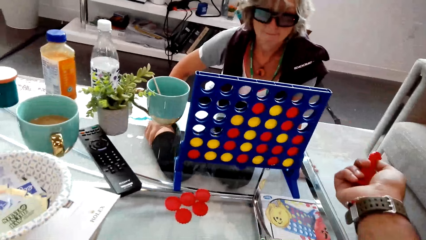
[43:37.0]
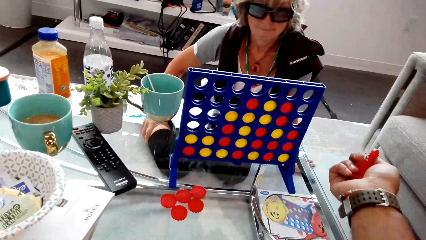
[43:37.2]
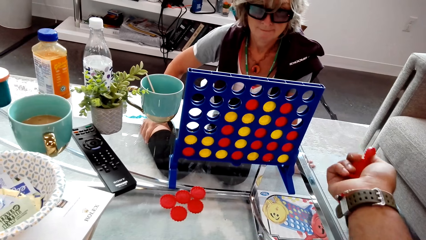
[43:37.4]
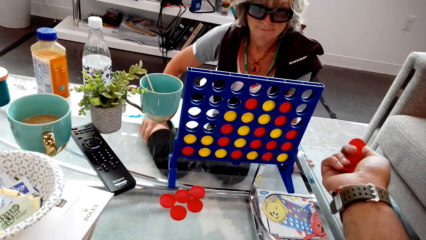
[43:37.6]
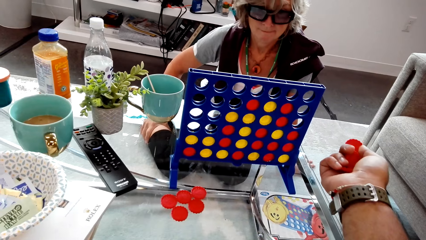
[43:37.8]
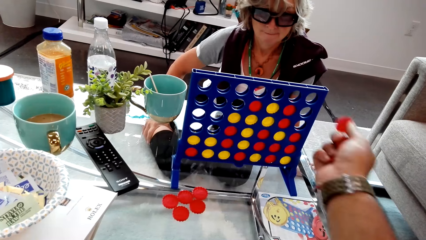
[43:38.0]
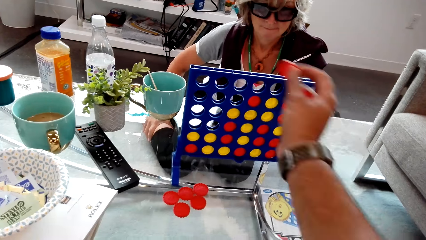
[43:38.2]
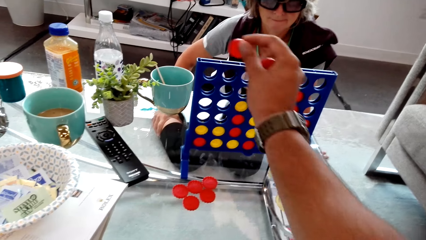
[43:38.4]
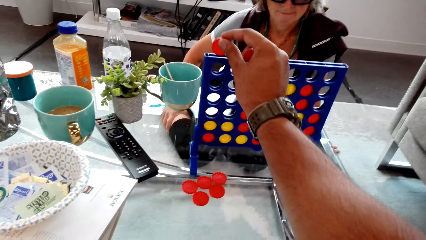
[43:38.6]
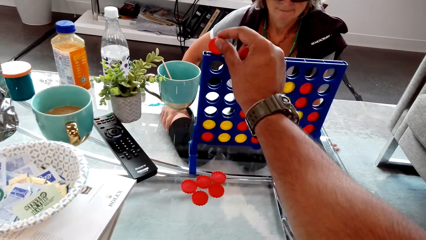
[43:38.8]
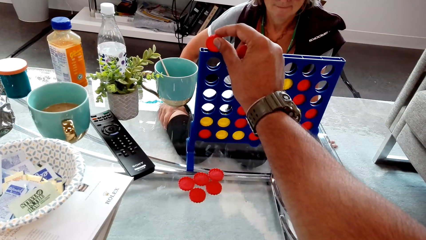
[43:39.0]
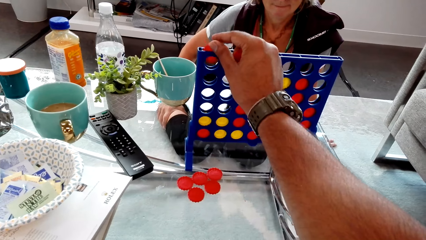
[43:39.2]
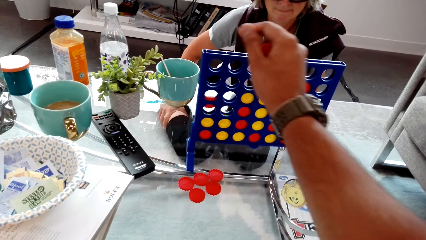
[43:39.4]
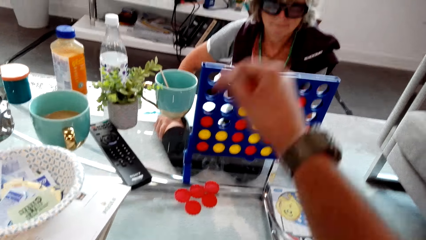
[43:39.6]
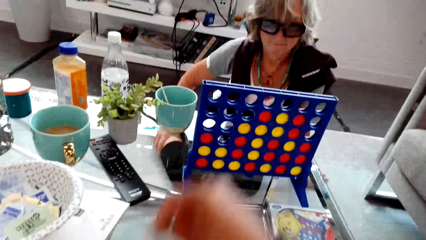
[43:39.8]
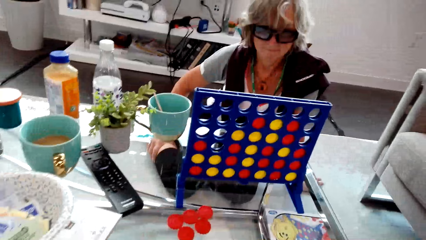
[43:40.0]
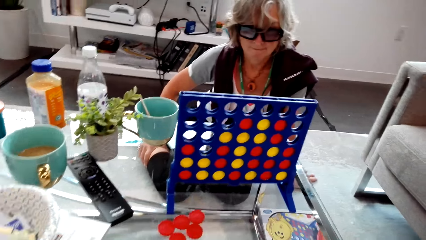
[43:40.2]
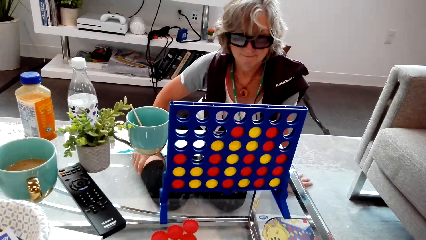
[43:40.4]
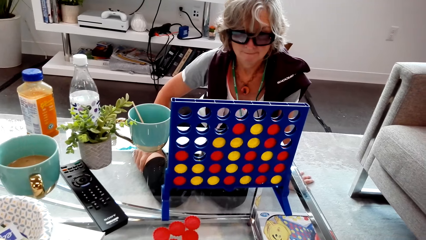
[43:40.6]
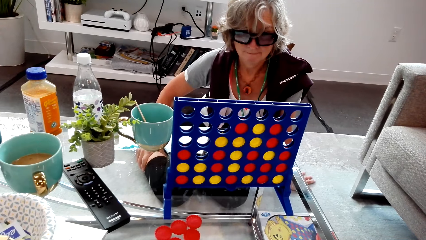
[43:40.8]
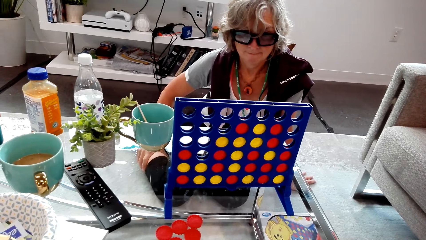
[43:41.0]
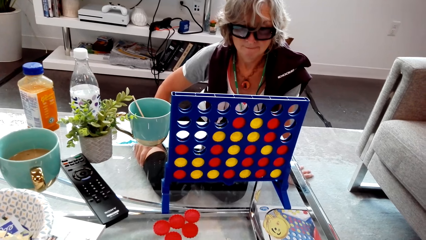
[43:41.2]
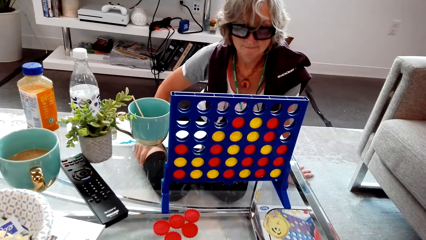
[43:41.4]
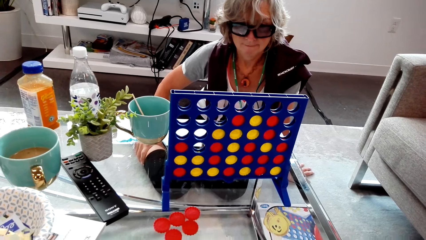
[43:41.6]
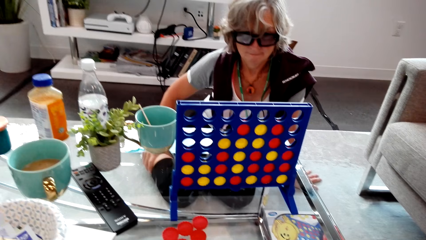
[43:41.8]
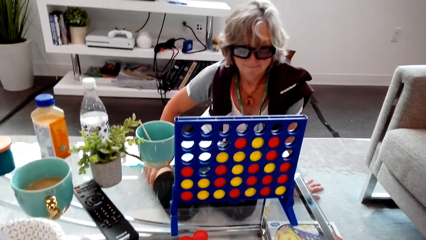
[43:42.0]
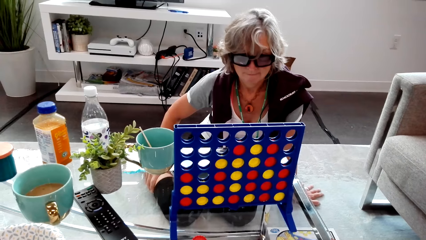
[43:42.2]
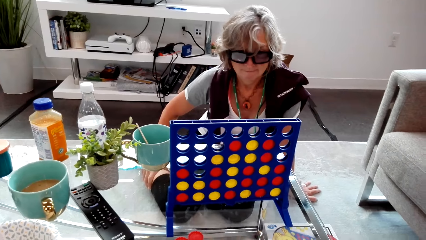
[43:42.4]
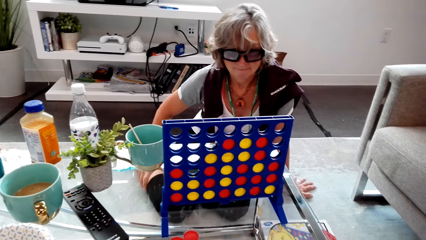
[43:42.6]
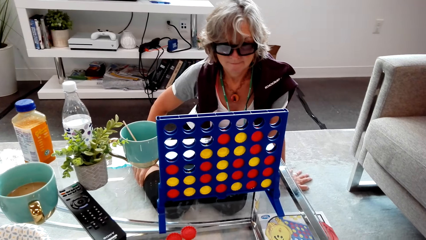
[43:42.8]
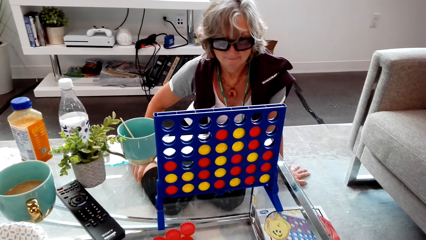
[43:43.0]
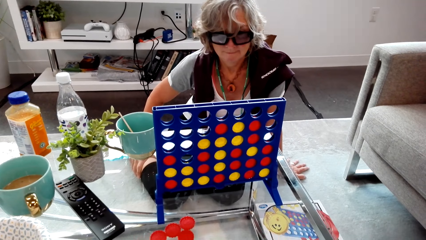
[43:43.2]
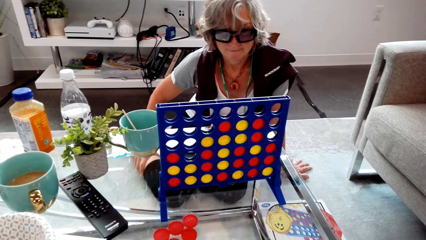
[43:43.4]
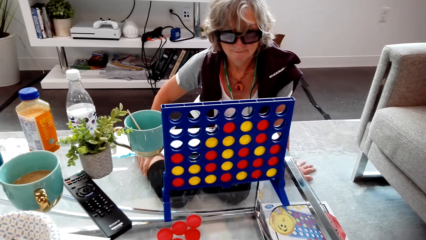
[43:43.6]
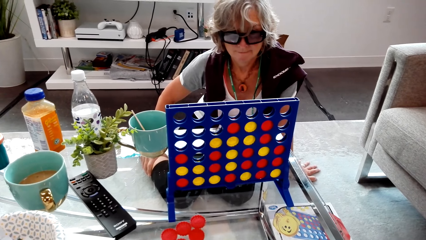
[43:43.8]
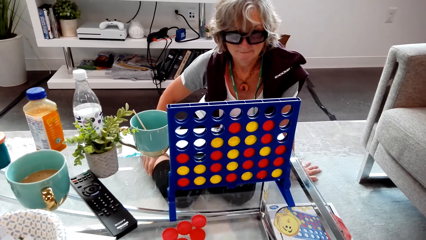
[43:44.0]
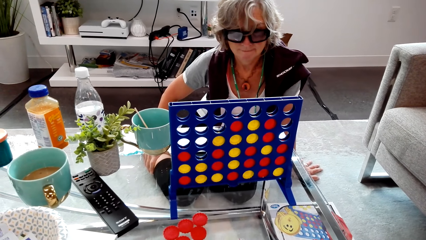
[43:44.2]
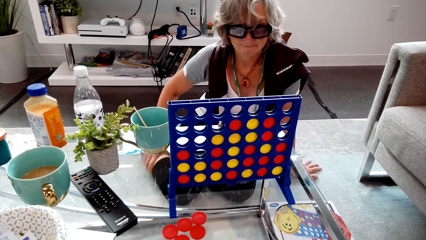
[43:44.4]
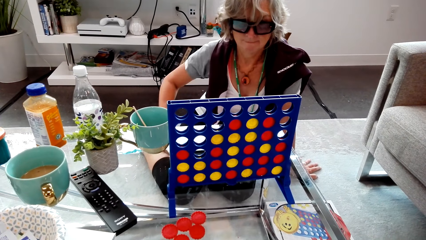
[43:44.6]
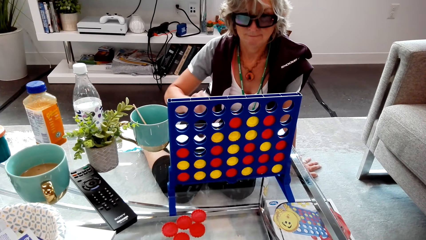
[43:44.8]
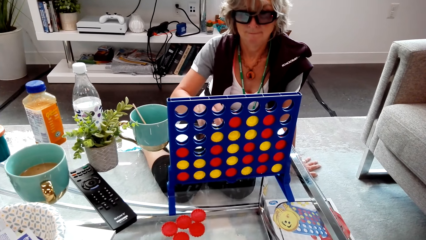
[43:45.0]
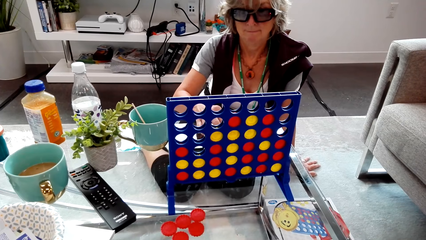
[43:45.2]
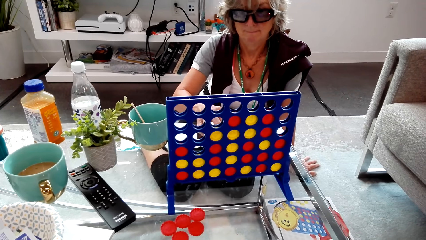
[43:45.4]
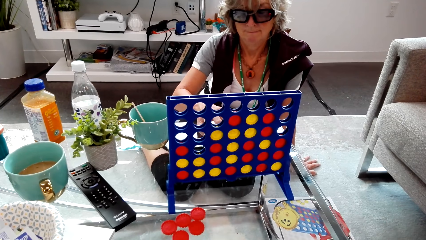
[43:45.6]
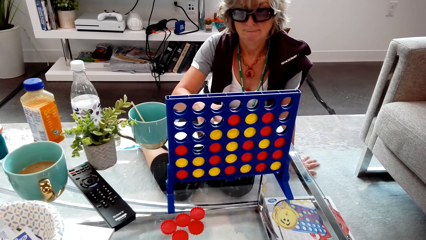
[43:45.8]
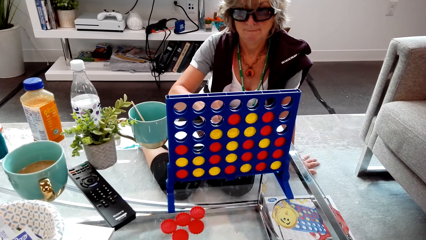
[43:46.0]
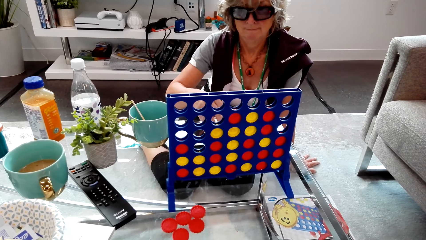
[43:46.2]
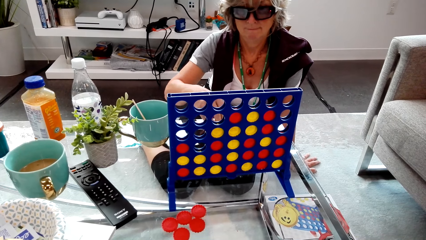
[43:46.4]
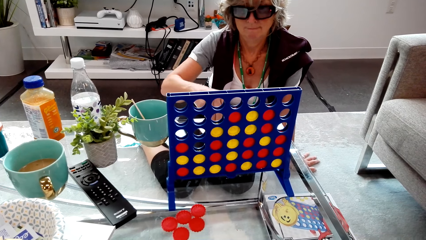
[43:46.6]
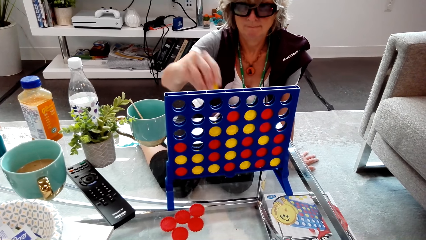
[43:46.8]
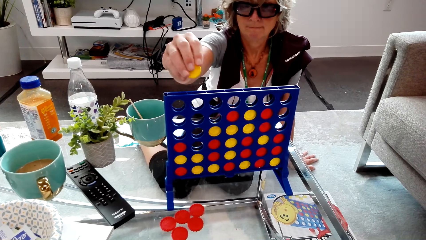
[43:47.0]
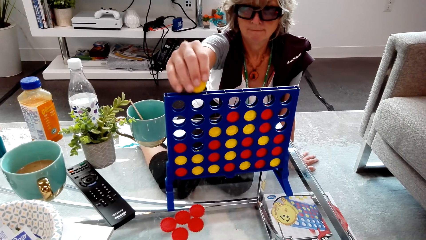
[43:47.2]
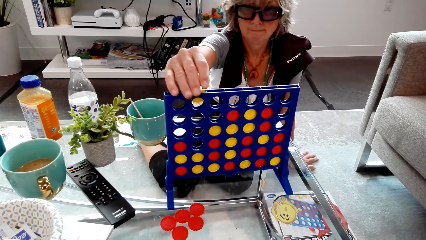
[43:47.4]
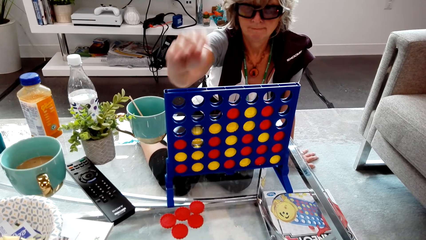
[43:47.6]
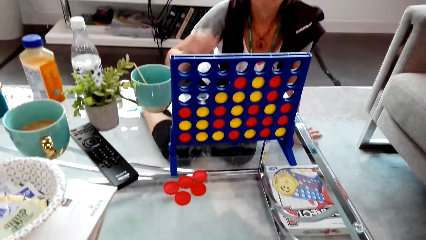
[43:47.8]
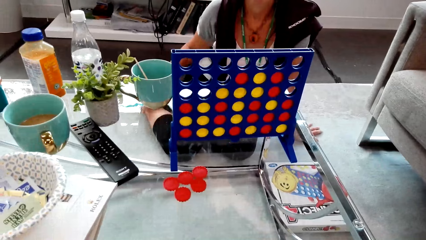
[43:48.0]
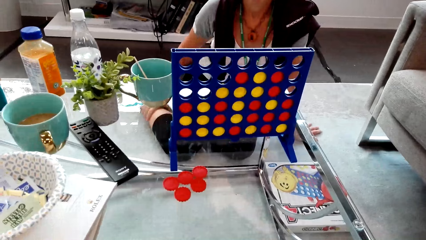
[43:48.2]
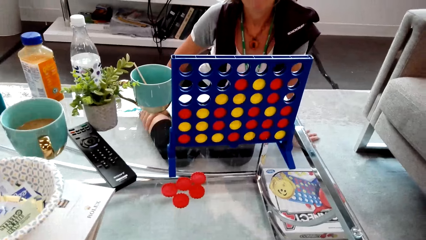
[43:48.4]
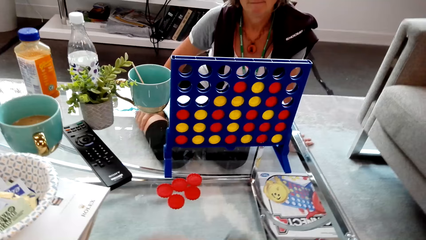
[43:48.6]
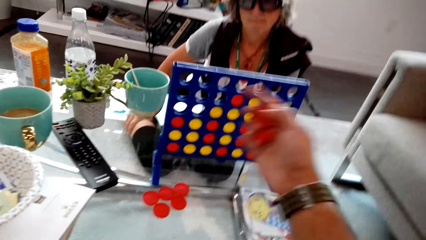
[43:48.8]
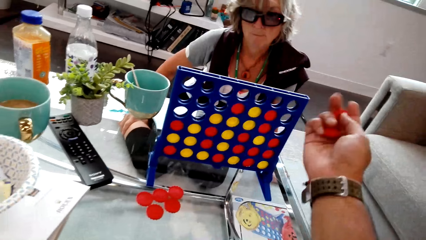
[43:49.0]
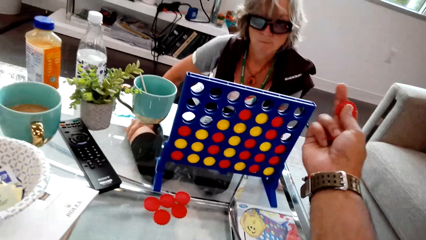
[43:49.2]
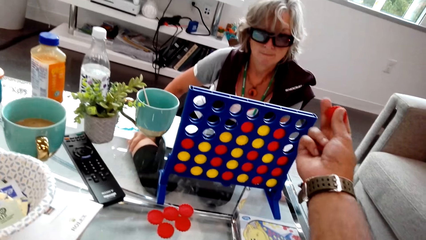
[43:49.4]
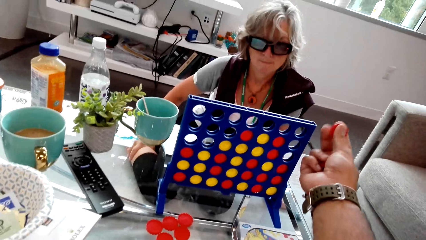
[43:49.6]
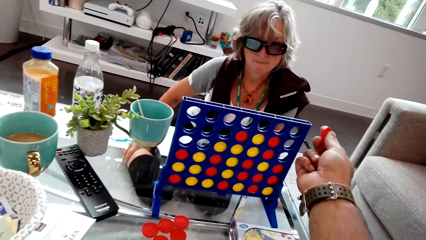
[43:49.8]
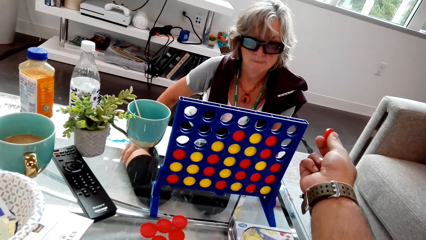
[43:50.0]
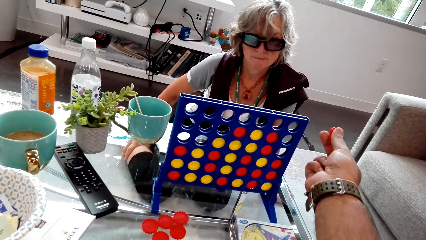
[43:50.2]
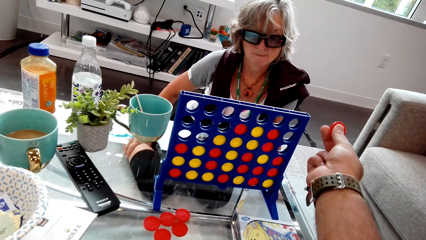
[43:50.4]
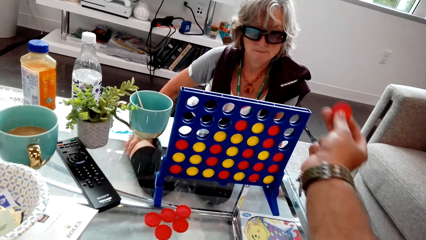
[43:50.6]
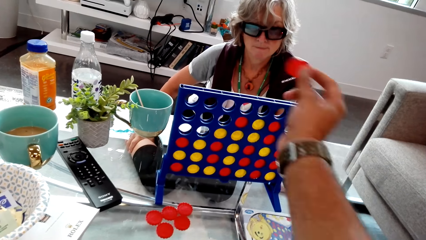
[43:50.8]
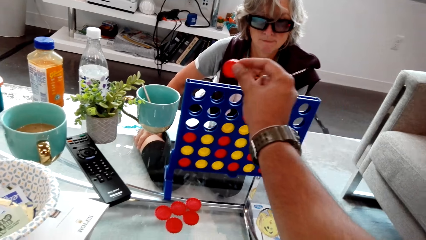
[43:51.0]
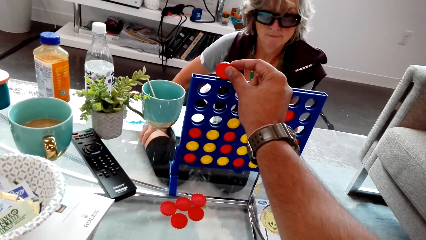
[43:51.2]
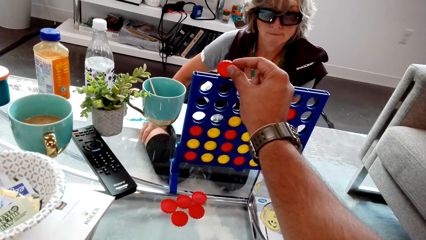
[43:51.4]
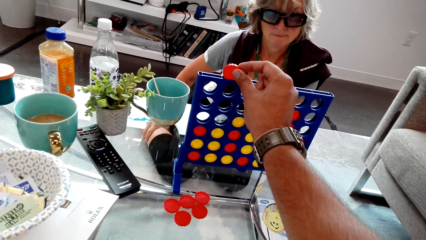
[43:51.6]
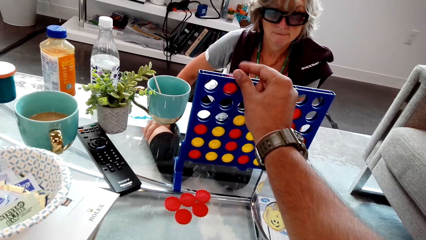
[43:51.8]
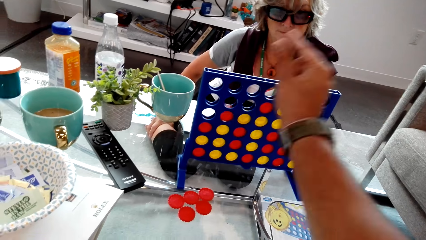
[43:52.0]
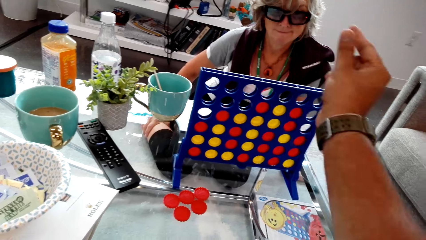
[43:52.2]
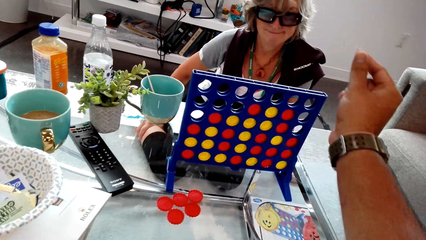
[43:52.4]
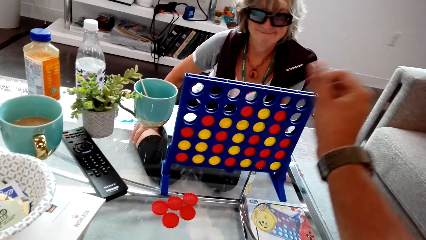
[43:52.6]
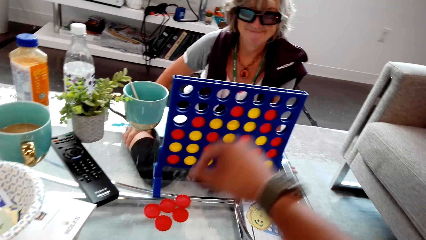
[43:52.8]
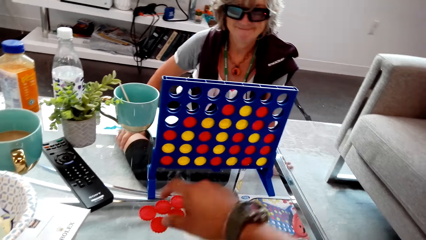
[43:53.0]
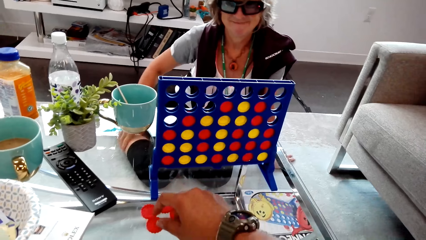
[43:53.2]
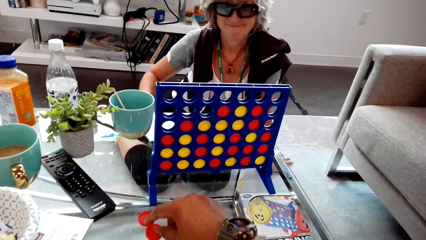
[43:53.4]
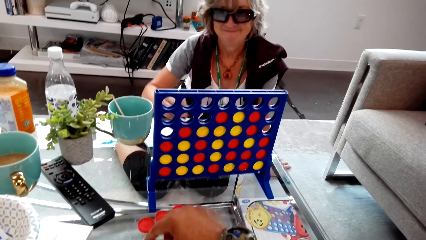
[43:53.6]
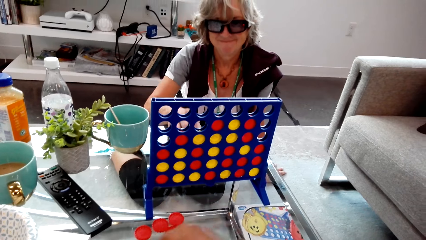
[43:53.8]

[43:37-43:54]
The camera wearer puts the chip in the connect four. They look at the lady. The lady puts the chip in the connect four. The camera wearer puts the chip in the connect four.
